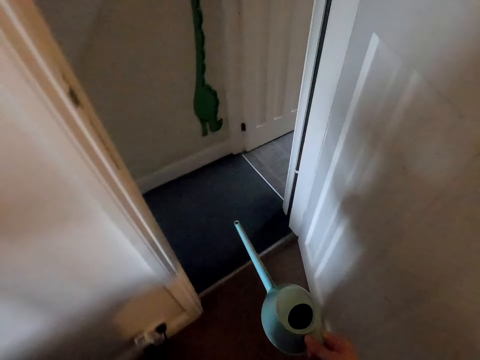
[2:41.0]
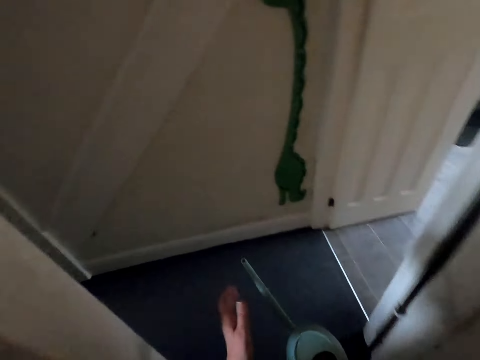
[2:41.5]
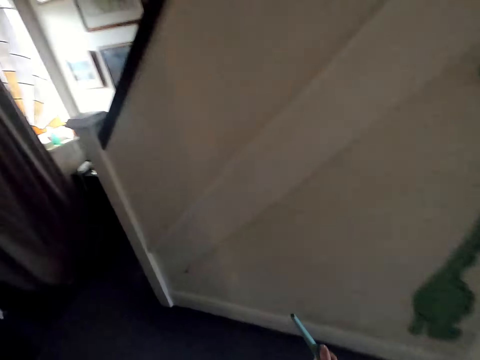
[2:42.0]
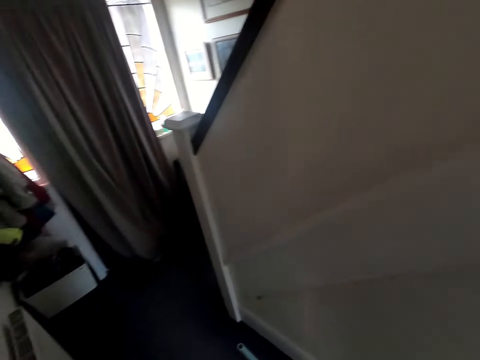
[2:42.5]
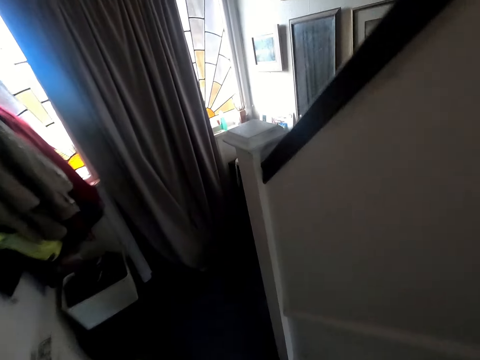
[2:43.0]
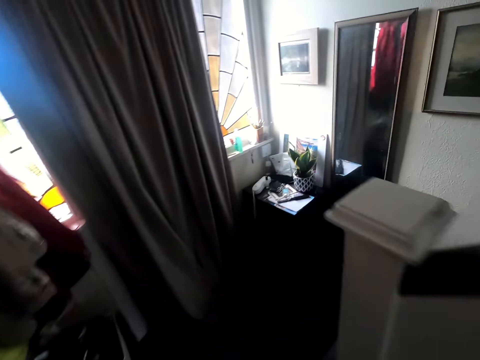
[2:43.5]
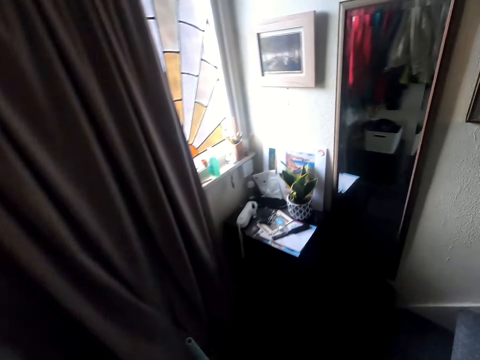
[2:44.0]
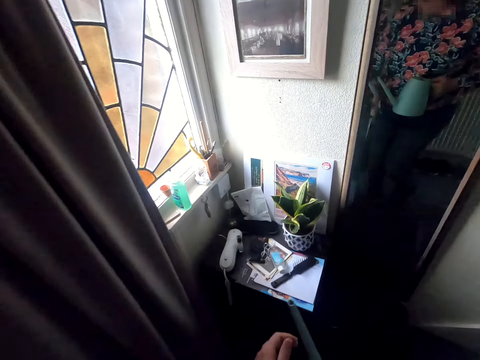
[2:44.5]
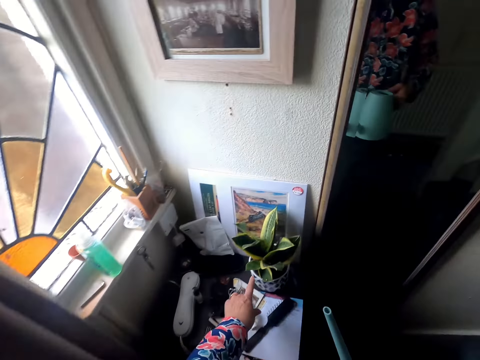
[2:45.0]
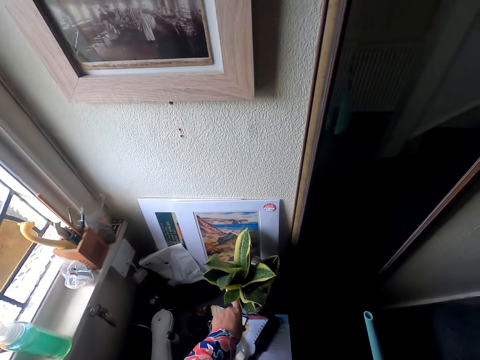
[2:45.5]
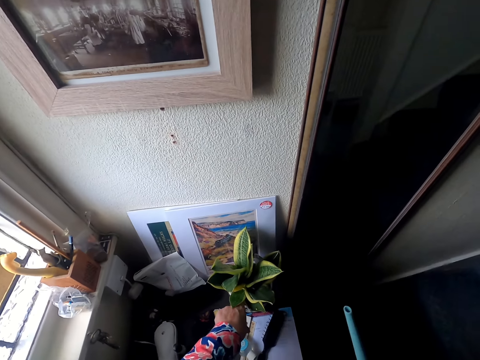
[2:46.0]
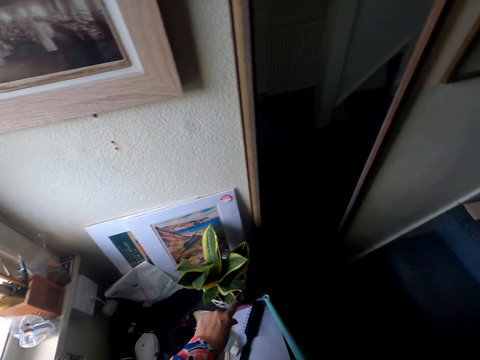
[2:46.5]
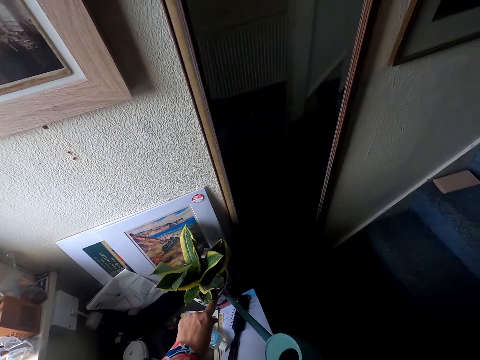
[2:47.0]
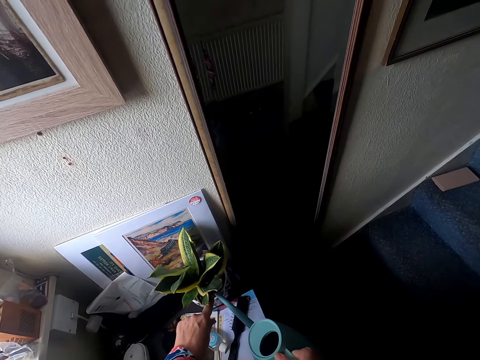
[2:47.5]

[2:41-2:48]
The camera wearer touches the soil. They water the plants at the house.

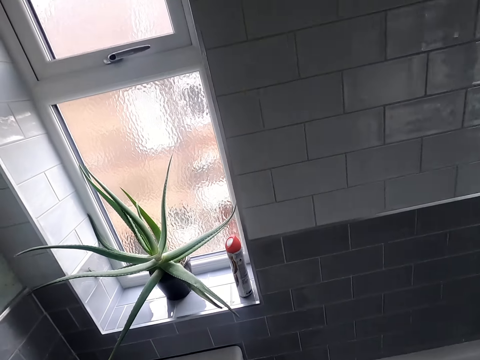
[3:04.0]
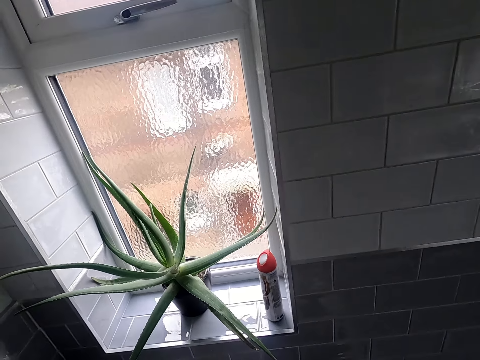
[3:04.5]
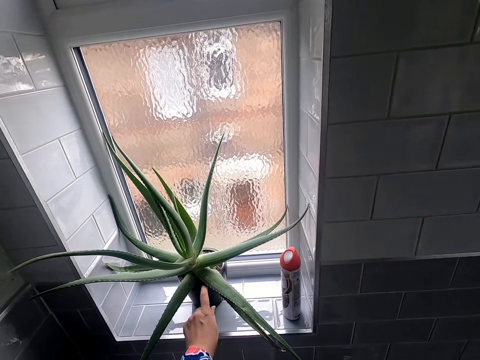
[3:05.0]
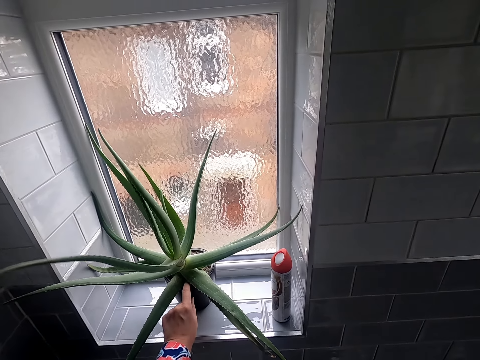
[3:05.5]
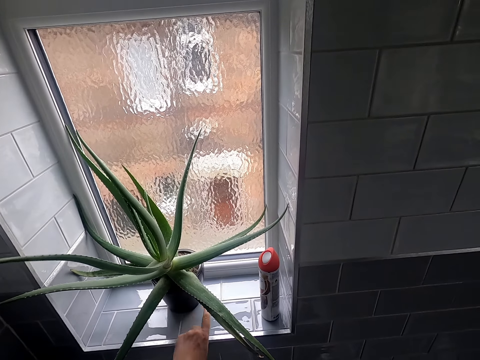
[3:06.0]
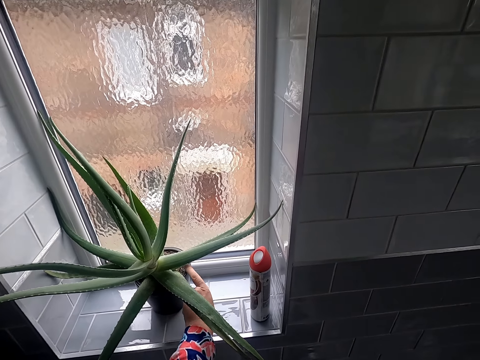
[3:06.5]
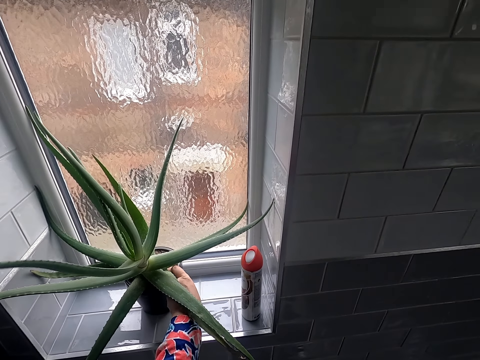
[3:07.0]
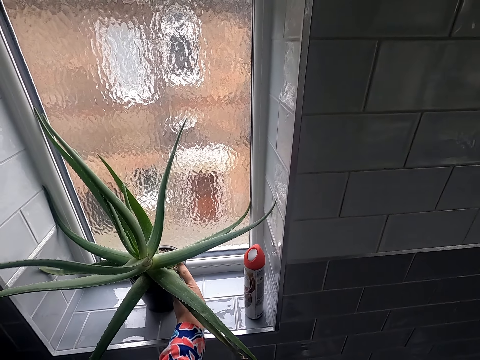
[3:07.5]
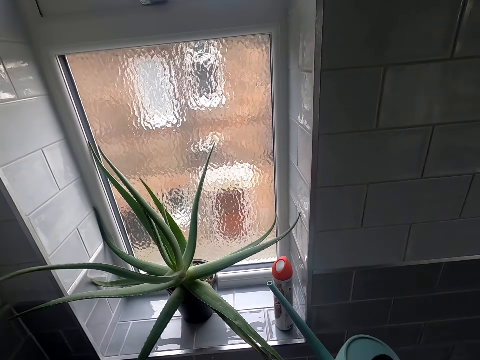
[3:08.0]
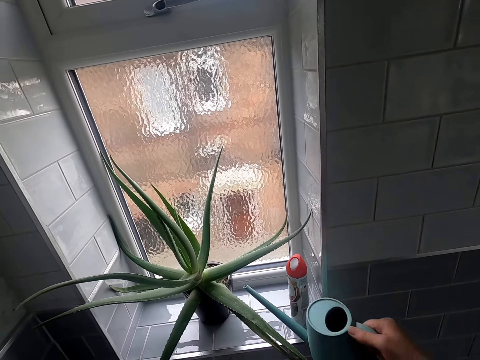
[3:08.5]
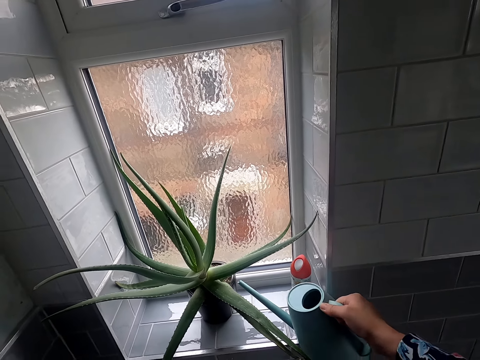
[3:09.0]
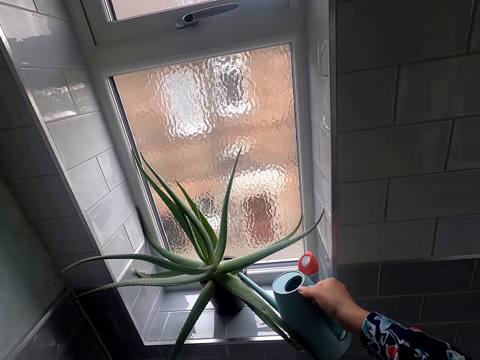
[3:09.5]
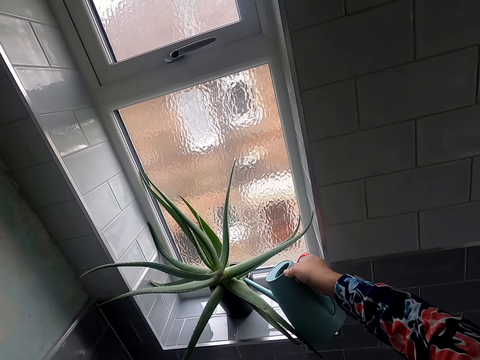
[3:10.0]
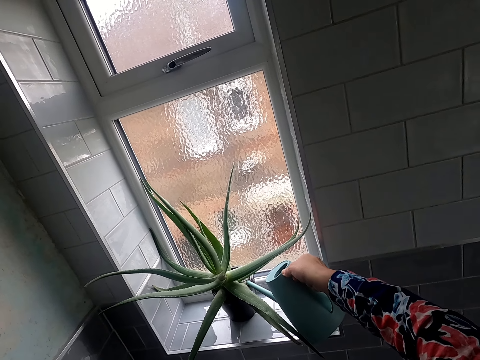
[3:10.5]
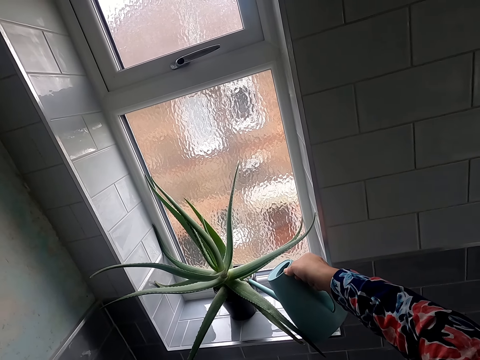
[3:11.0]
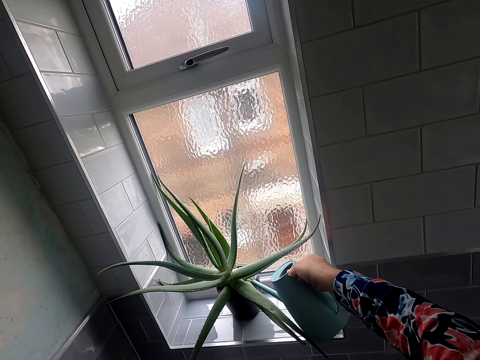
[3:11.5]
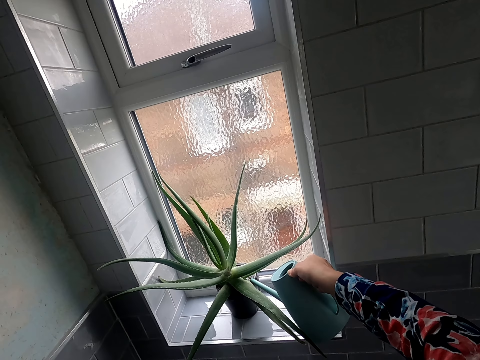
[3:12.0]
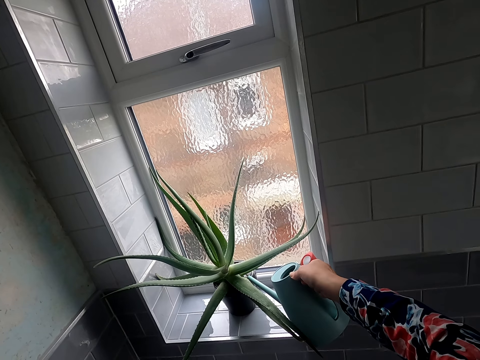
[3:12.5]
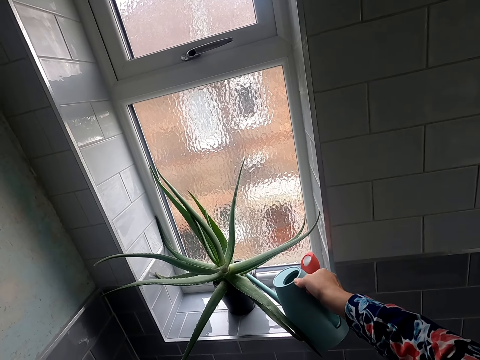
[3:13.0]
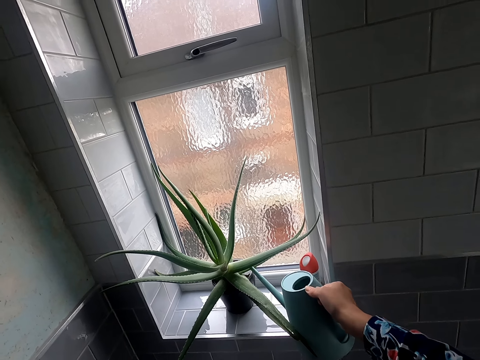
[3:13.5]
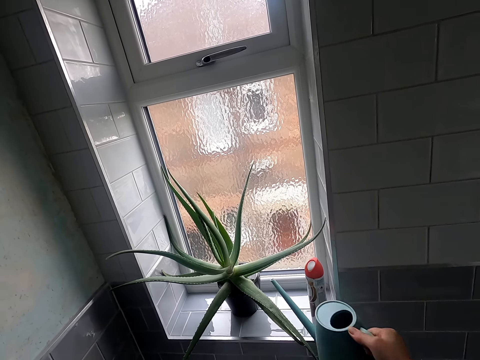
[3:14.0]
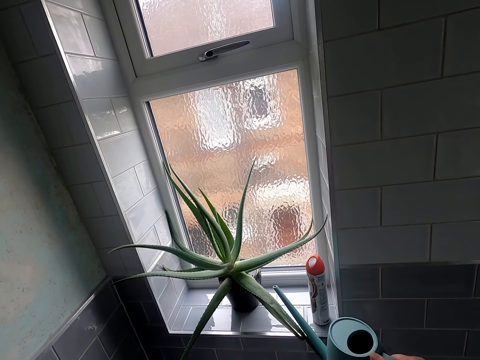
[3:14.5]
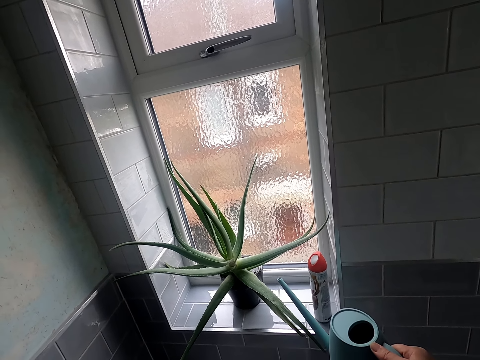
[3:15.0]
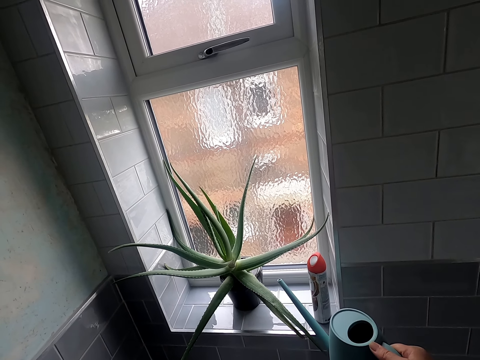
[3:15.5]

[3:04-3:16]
The camera wearer touches the soil. They water the plants at the house.

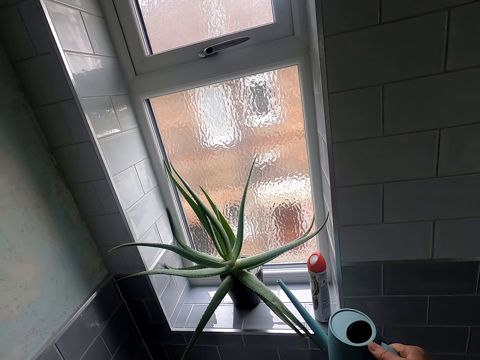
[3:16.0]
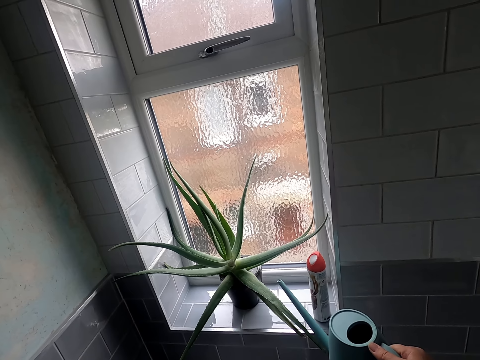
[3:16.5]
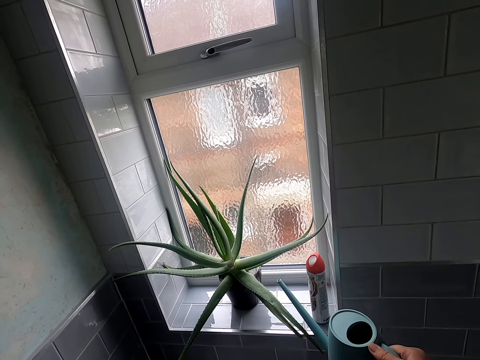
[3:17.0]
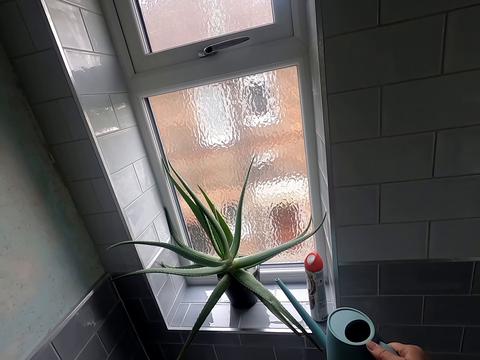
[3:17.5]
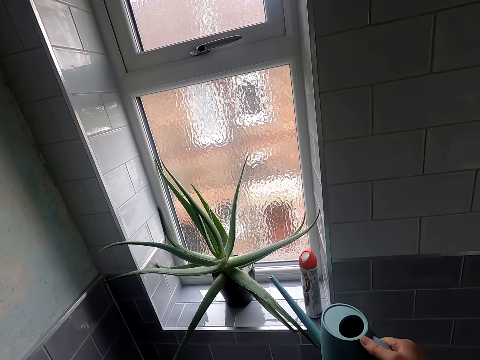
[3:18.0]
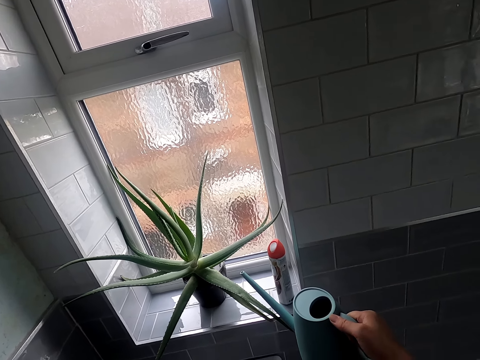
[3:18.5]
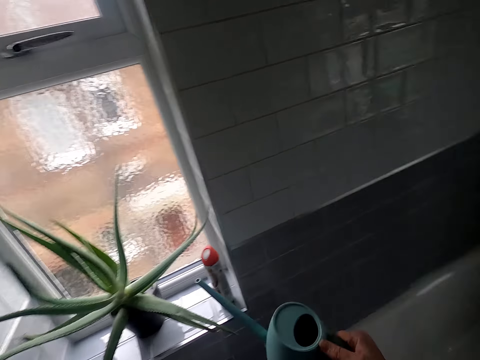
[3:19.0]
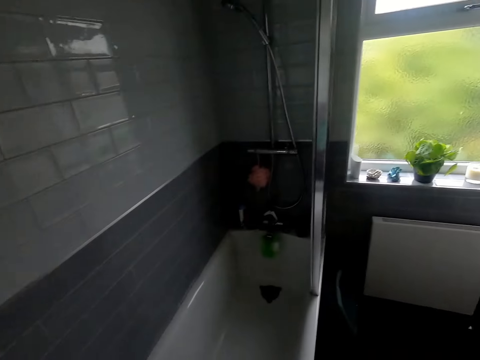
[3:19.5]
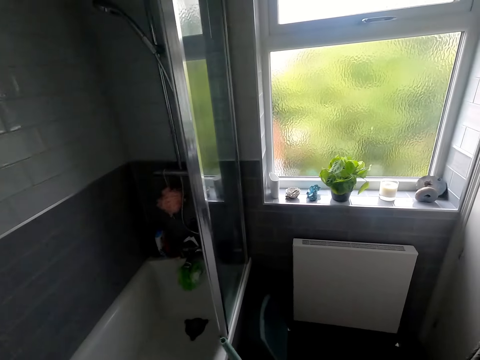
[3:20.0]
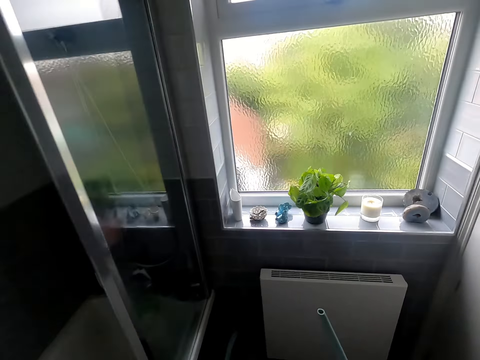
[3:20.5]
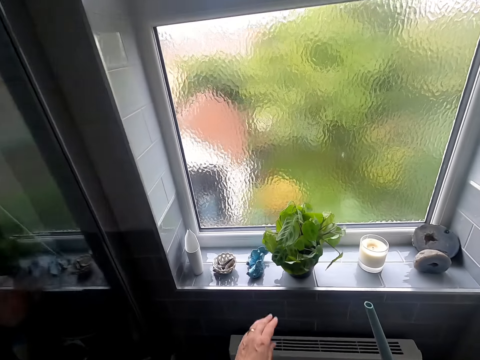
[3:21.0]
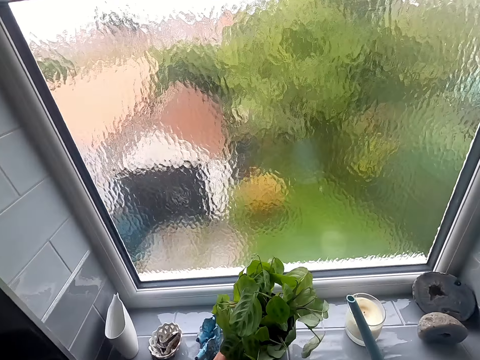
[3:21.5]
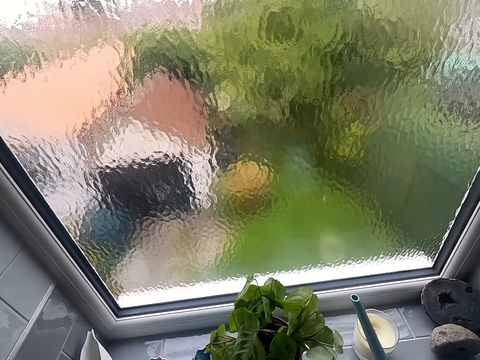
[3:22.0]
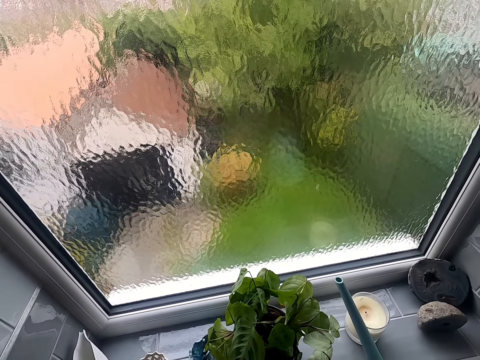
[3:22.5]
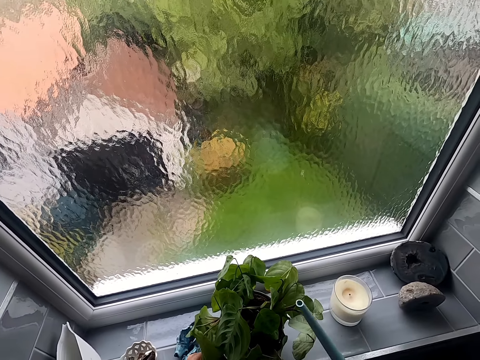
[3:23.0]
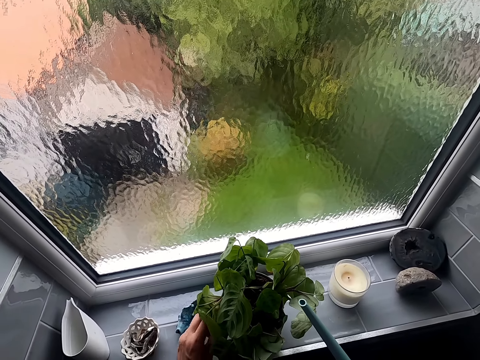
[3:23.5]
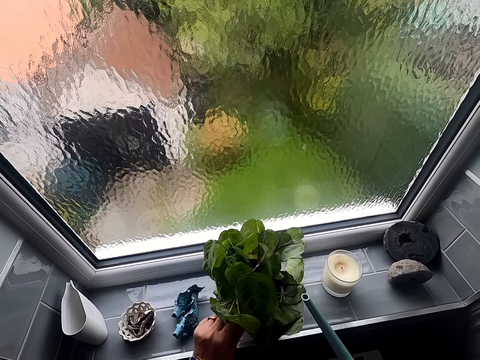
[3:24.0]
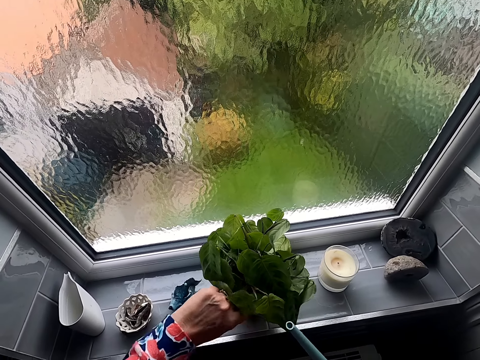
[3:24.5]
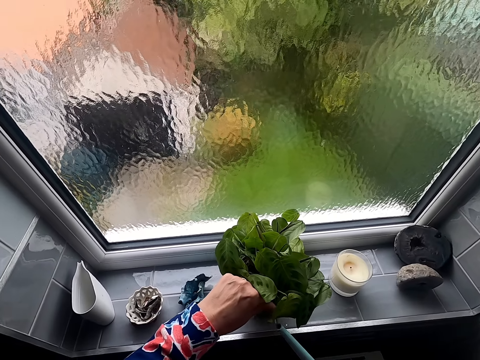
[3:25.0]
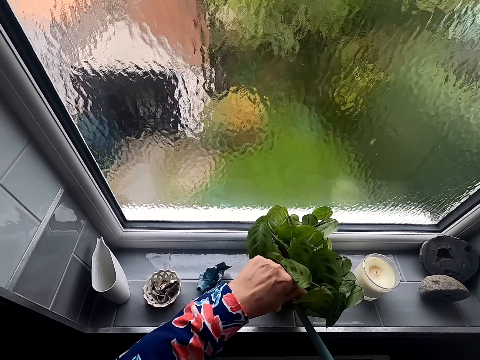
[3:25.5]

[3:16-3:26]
The camera wearer touches the soil.
